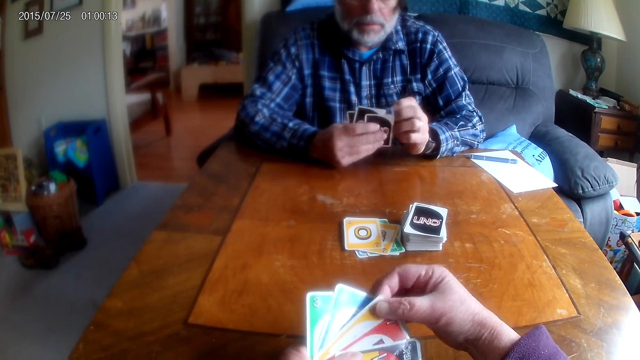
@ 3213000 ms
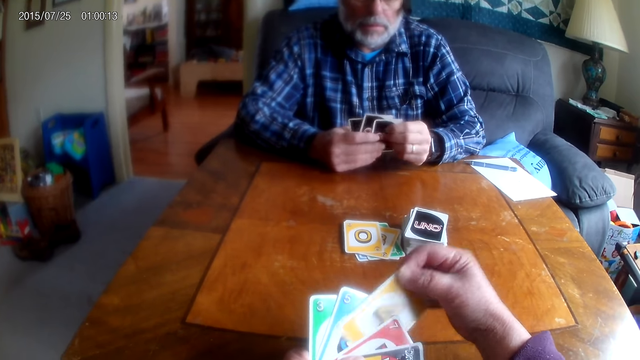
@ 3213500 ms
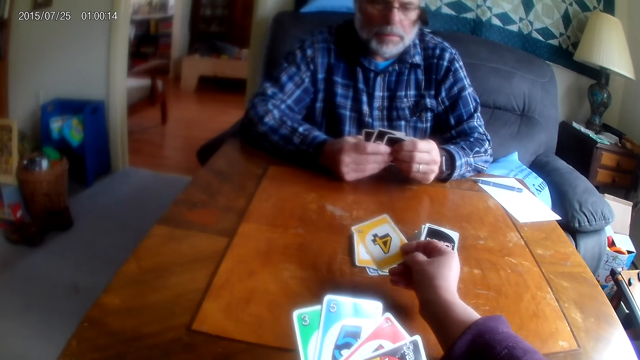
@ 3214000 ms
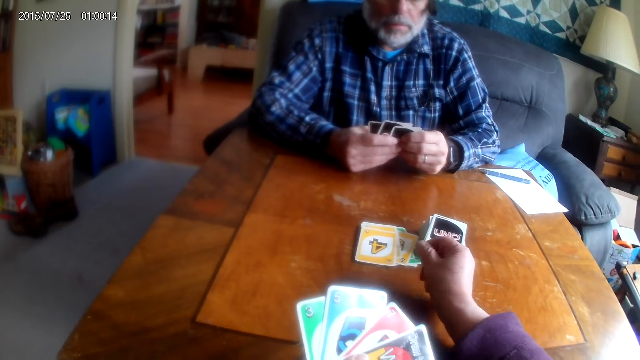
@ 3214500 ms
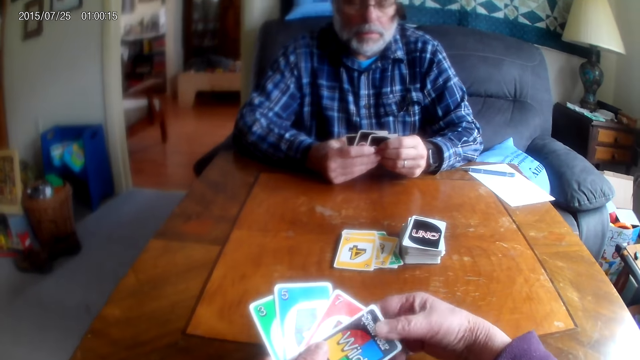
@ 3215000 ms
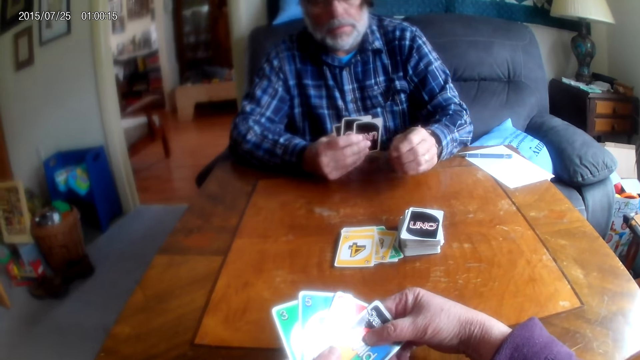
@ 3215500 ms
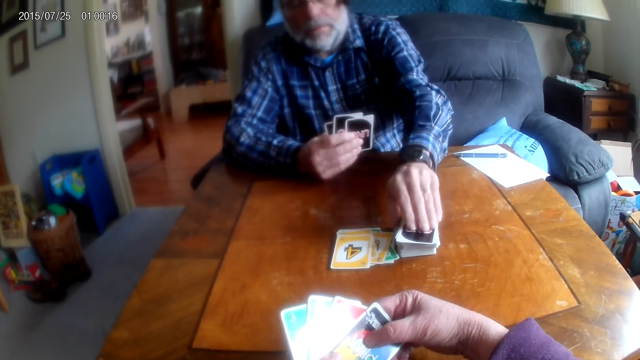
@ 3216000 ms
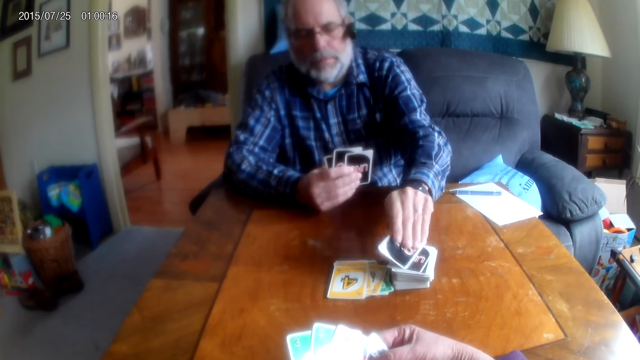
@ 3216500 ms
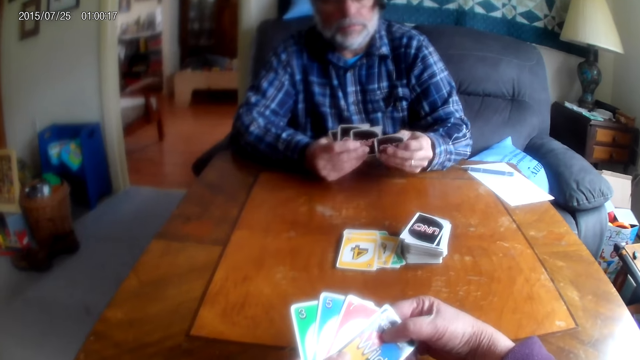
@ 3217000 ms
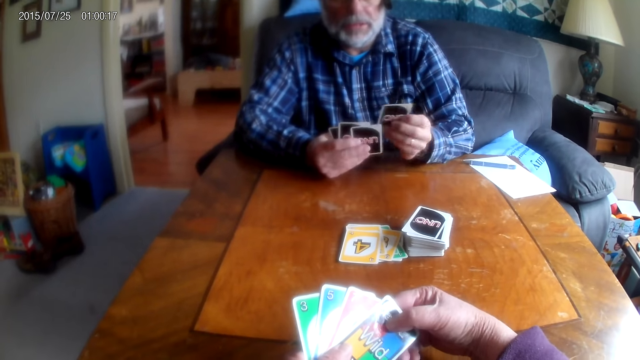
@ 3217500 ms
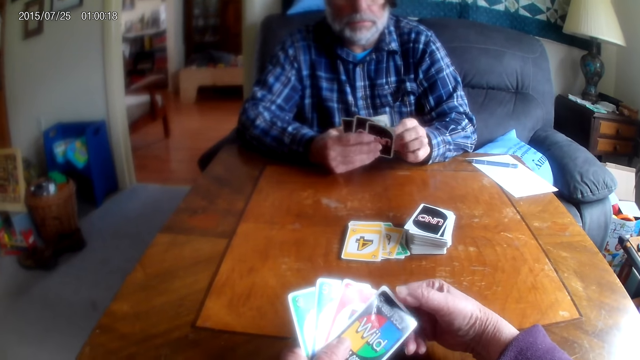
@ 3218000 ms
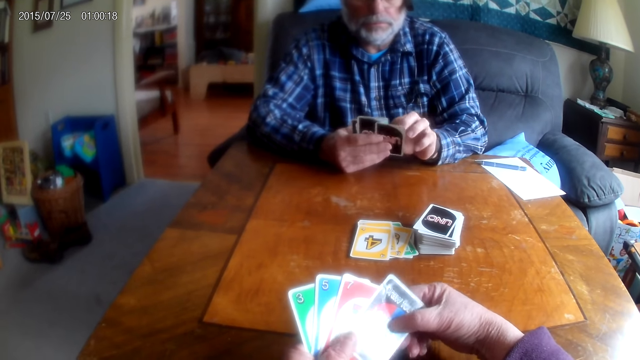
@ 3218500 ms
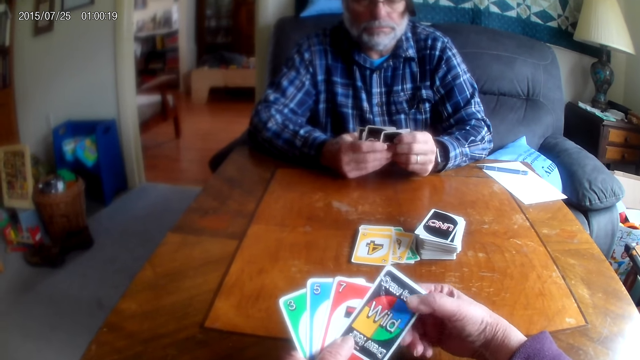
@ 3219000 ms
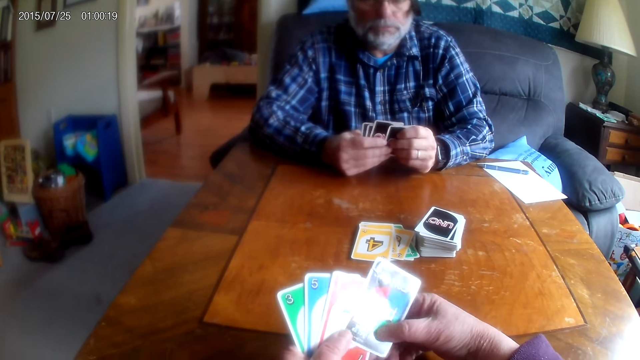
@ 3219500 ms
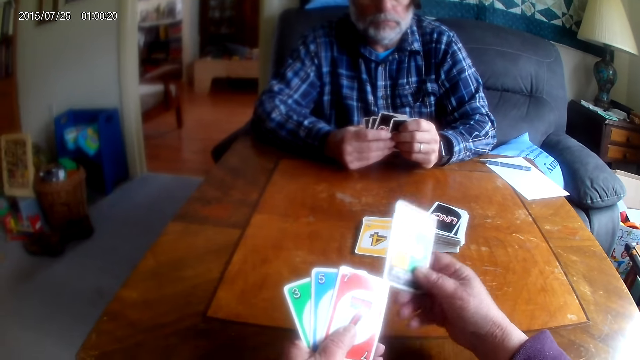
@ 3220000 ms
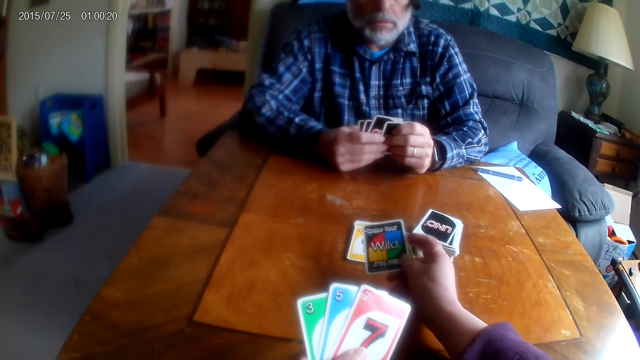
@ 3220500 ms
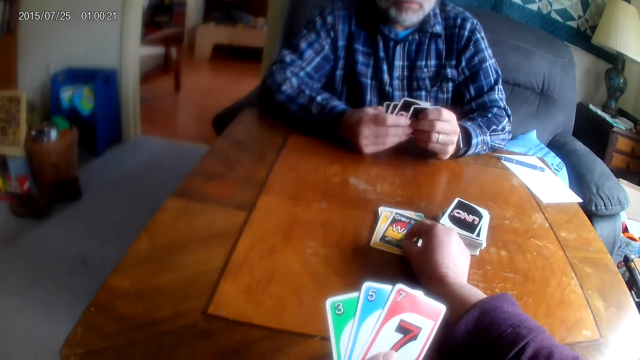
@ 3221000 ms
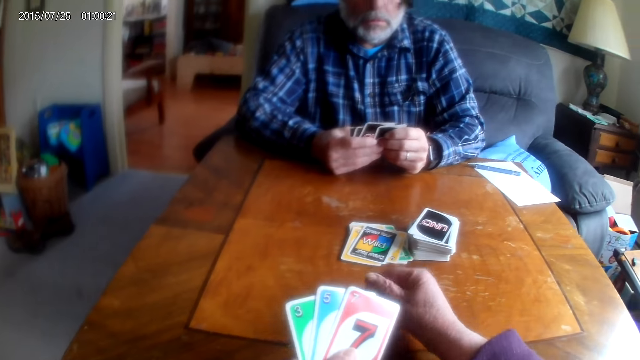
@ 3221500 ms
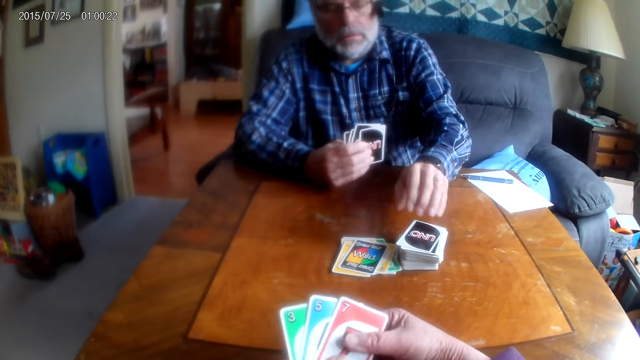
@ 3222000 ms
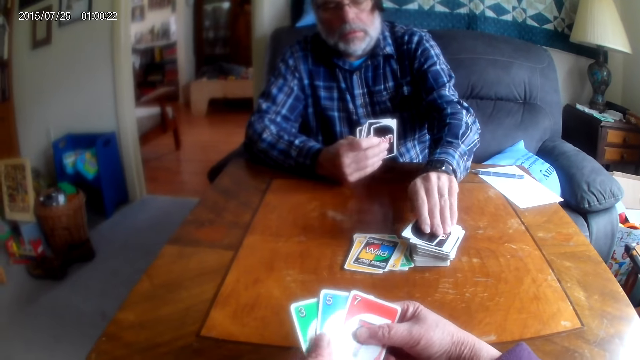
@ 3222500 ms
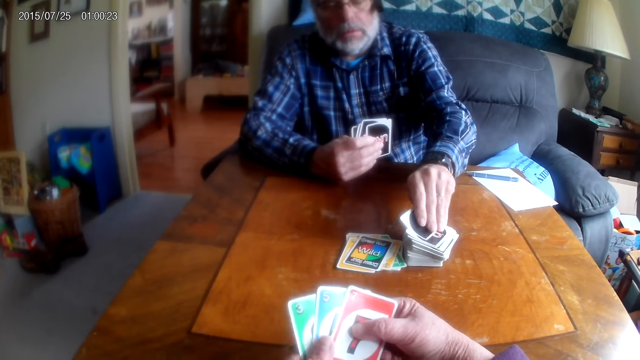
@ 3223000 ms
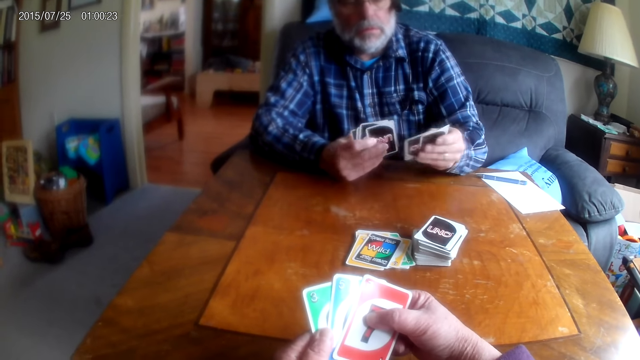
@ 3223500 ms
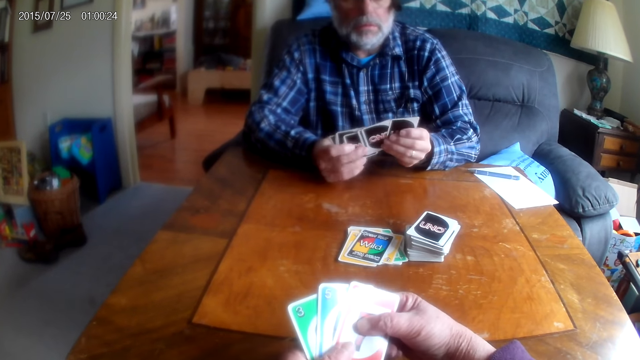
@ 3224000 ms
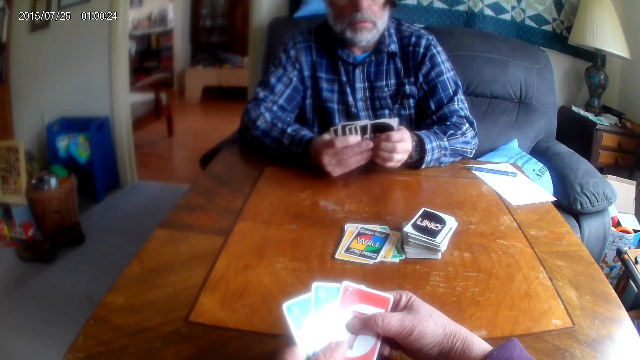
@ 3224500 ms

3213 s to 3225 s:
The camera wearer places a card on the table. A man picks a card from the table. The camera wearer puts playing cards on the table. The man picks a card from the table.

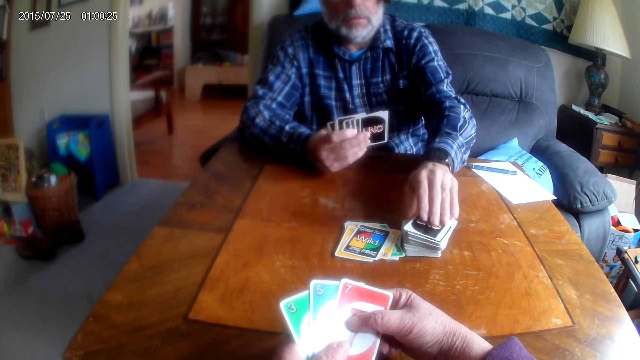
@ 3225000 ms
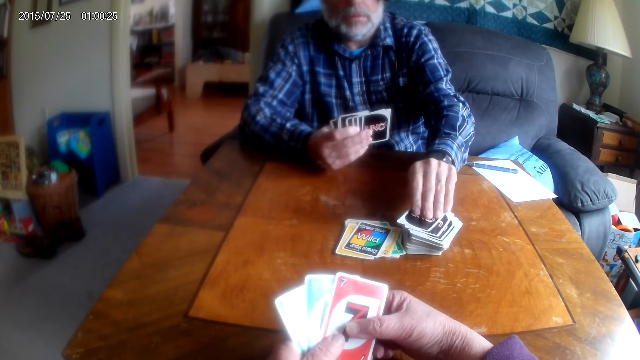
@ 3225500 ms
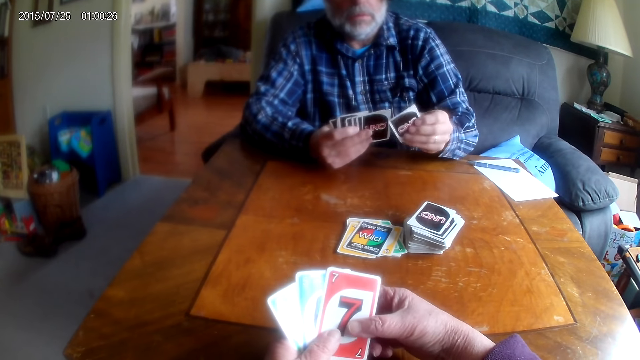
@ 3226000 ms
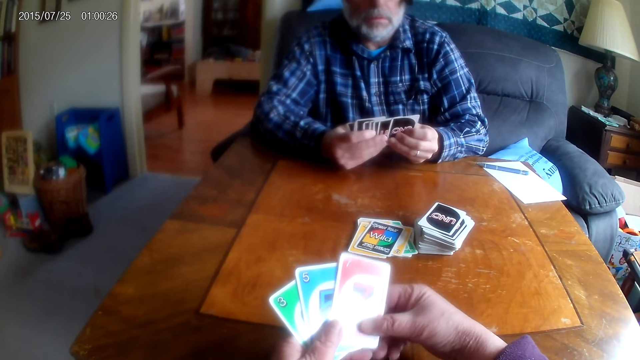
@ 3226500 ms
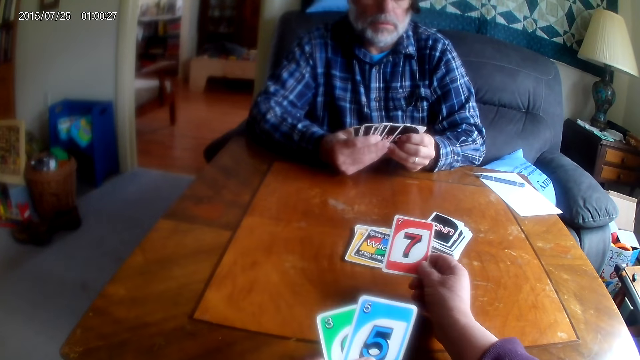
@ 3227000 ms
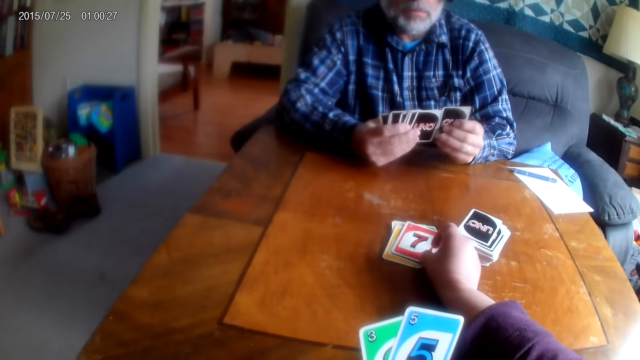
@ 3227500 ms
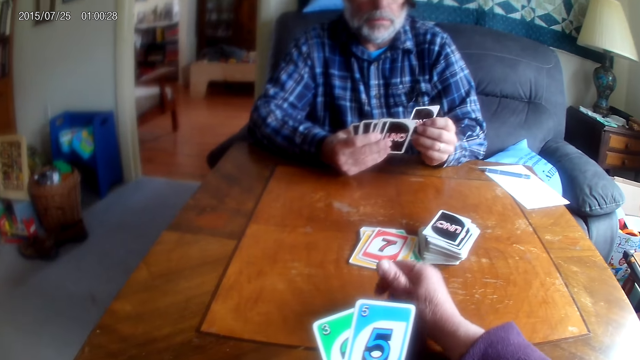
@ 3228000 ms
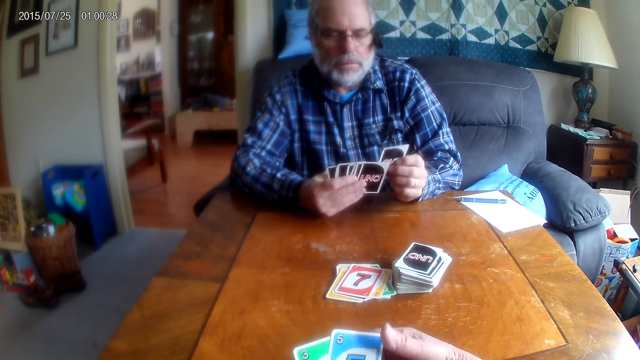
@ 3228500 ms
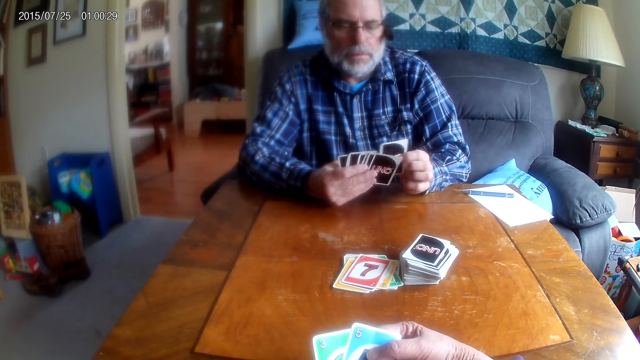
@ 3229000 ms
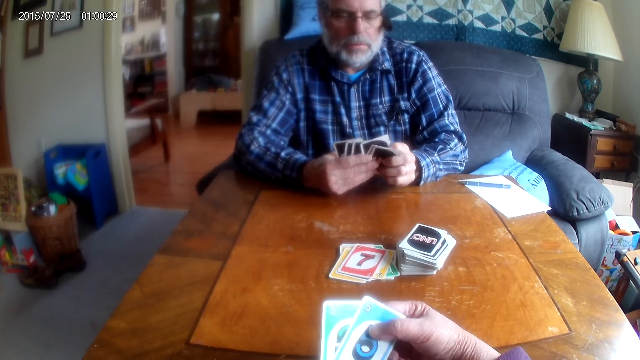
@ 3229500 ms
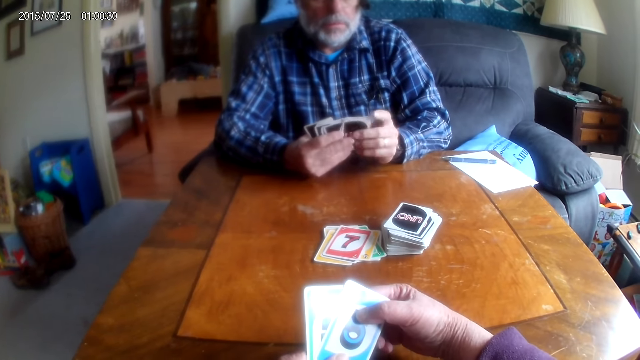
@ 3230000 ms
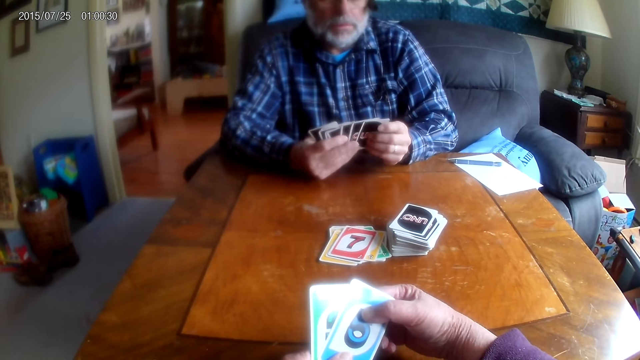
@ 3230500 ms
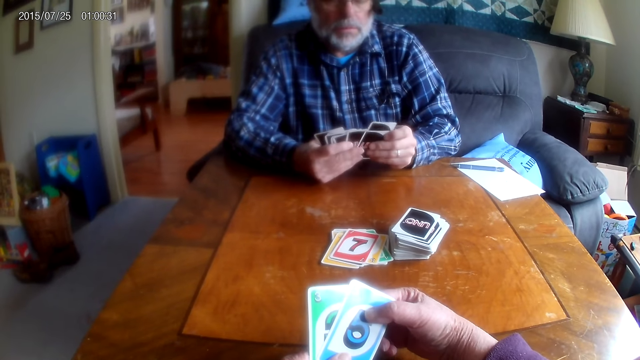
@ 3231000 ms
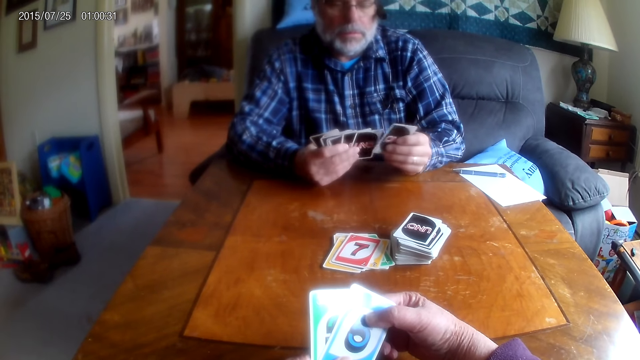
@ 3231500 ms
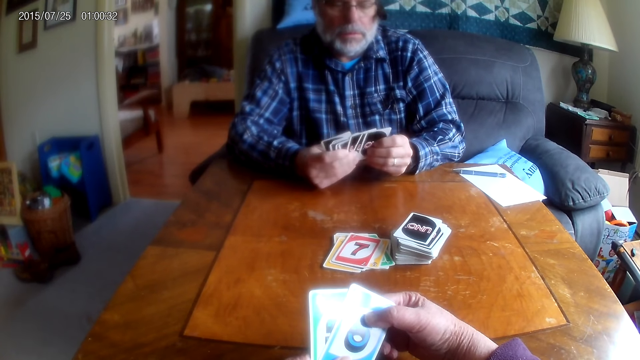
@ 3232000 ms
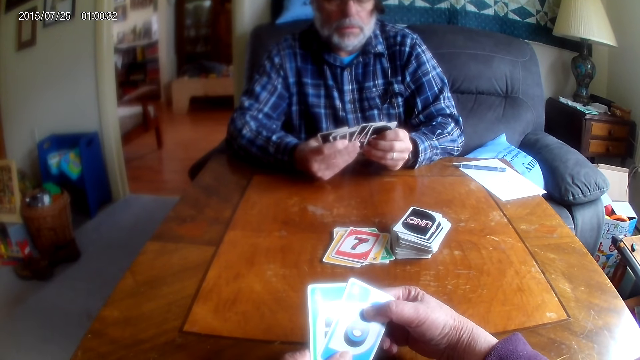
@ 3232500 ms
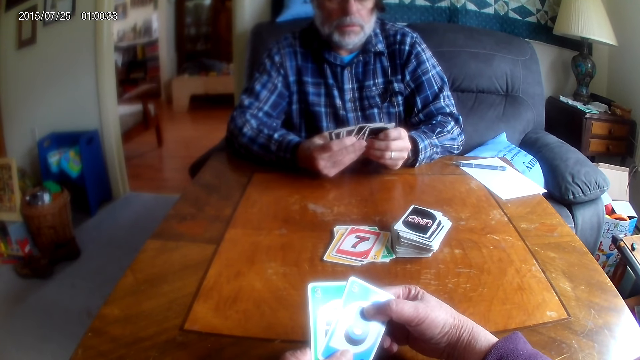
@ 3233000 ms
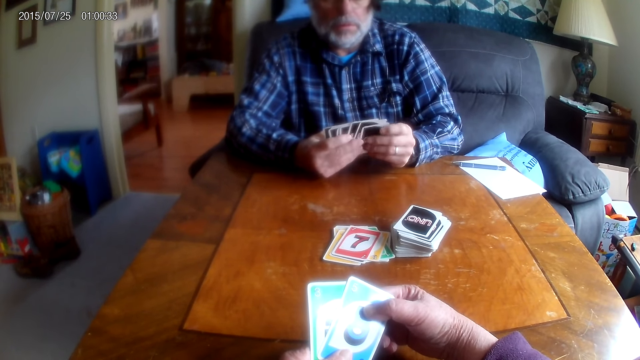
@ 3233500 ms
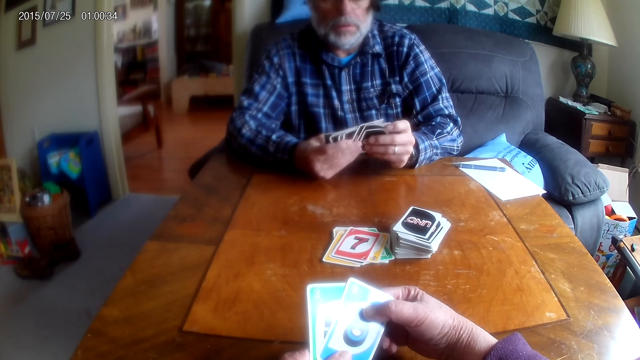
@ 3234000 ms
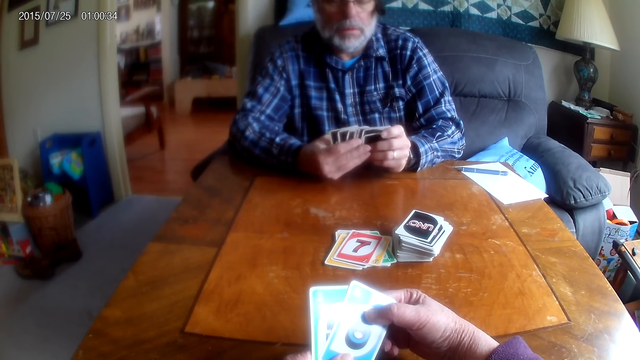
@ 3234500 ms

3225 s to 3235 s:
A man picks another card from the table. The camera wearer places a card on the table. The man arranges cards.
